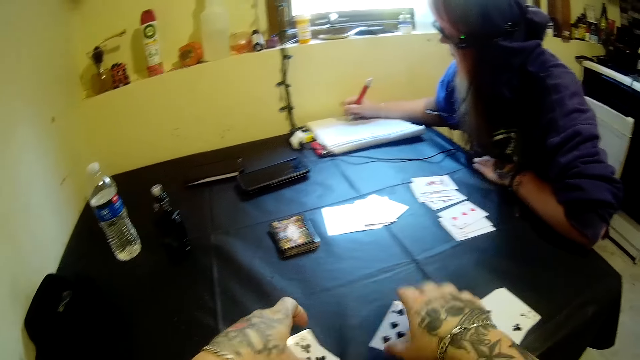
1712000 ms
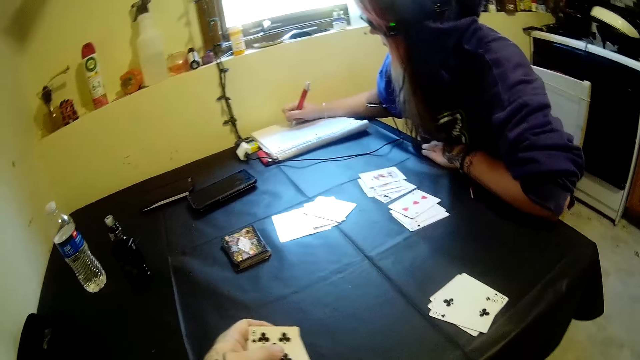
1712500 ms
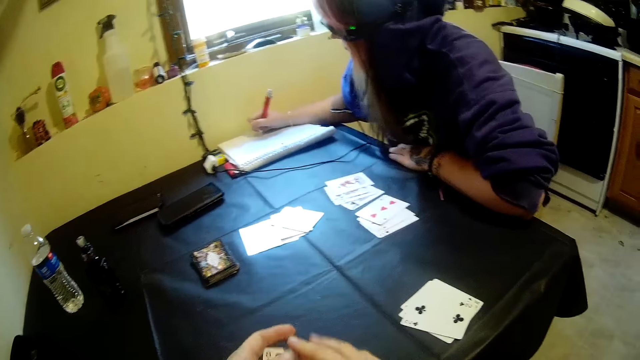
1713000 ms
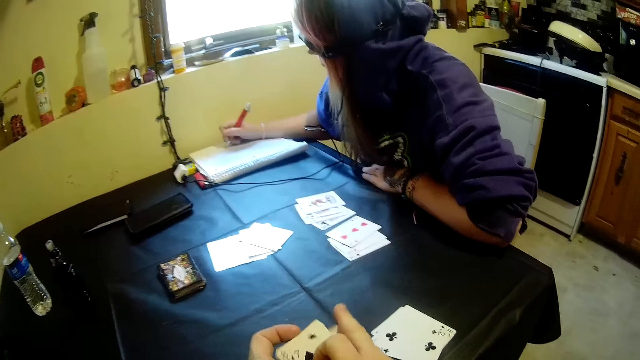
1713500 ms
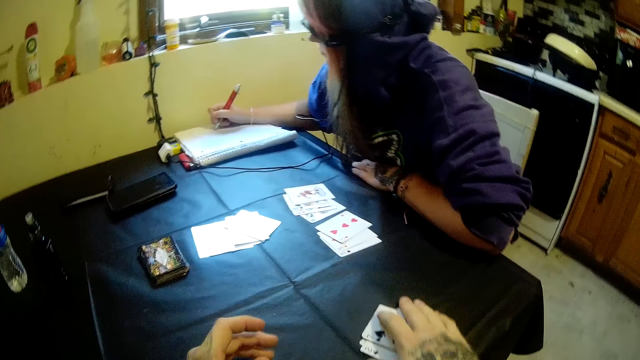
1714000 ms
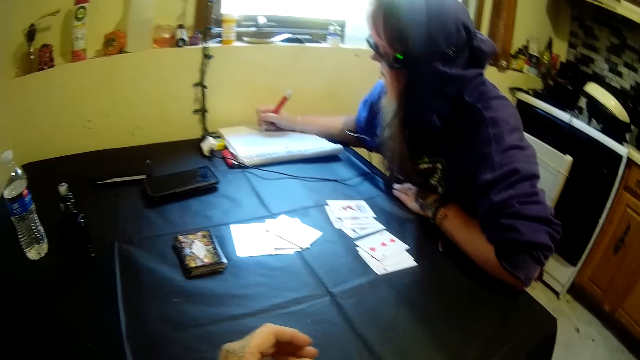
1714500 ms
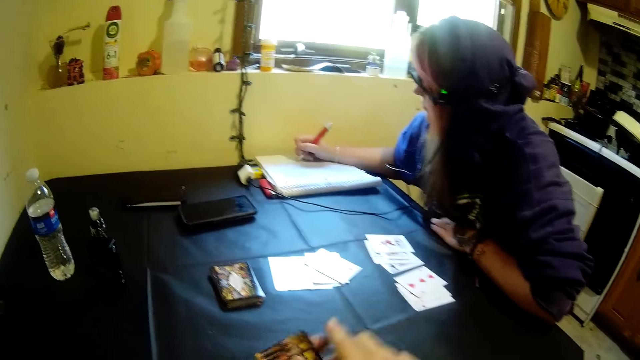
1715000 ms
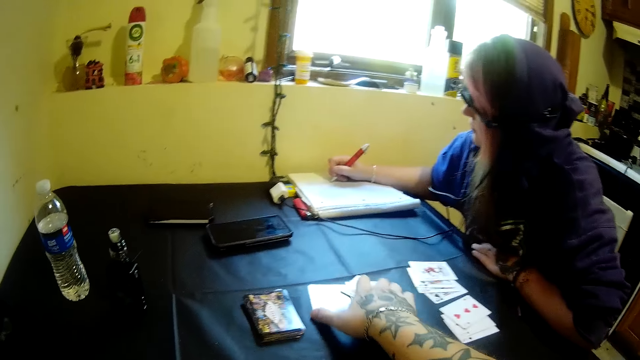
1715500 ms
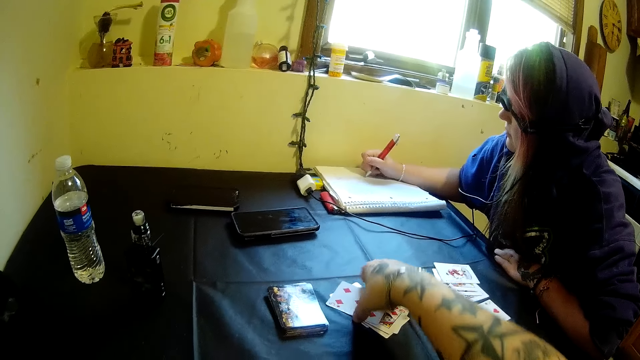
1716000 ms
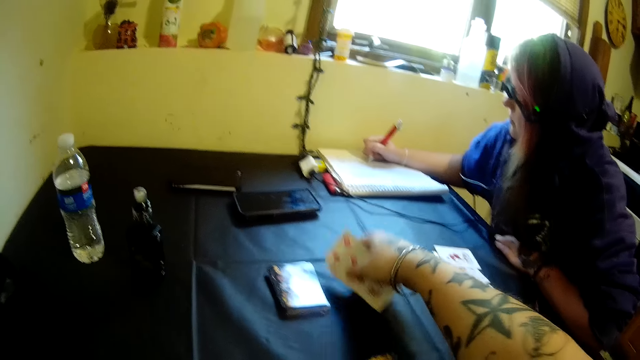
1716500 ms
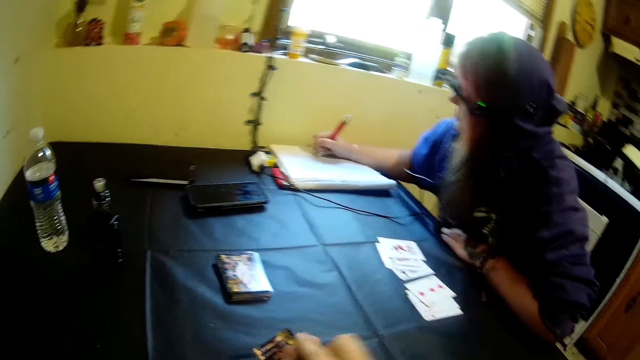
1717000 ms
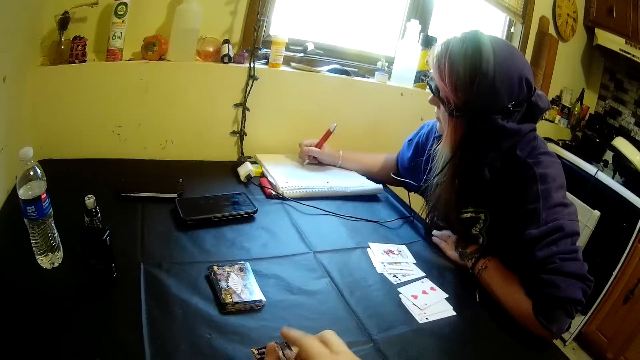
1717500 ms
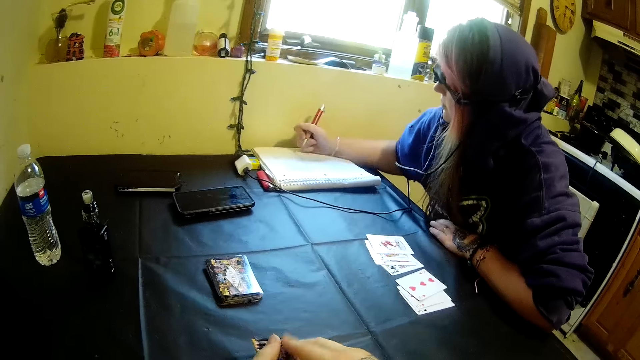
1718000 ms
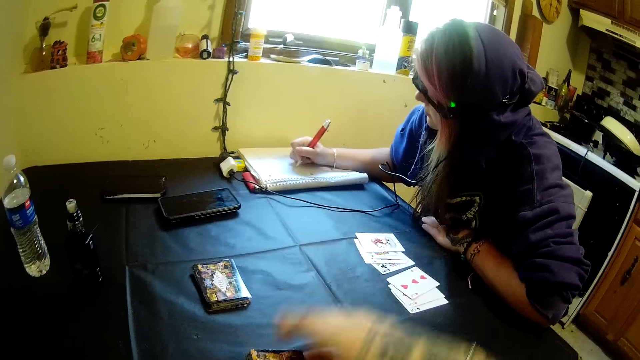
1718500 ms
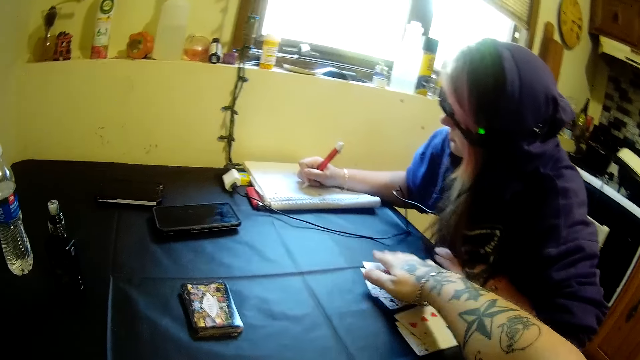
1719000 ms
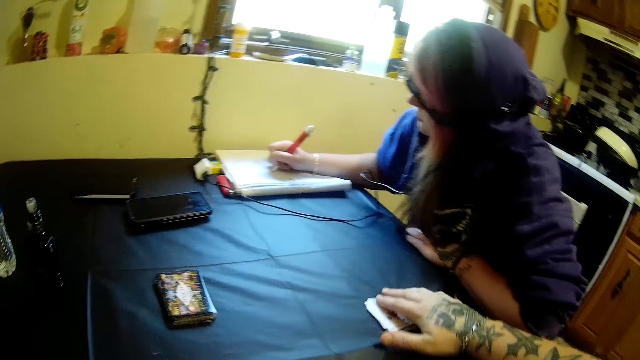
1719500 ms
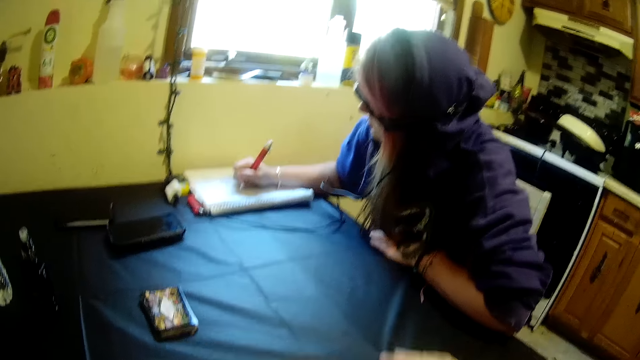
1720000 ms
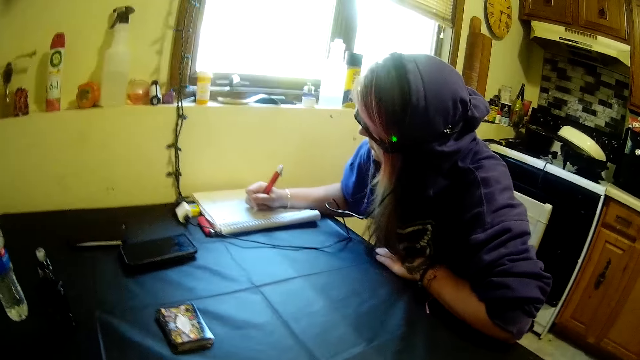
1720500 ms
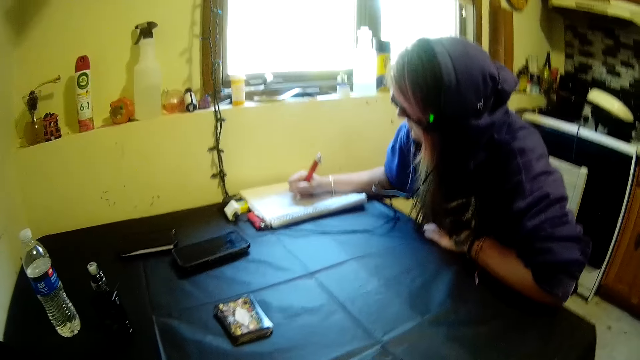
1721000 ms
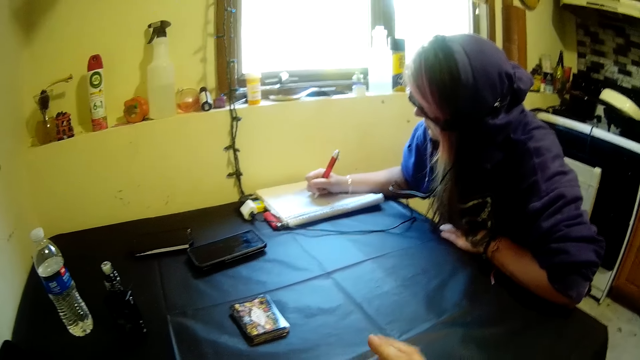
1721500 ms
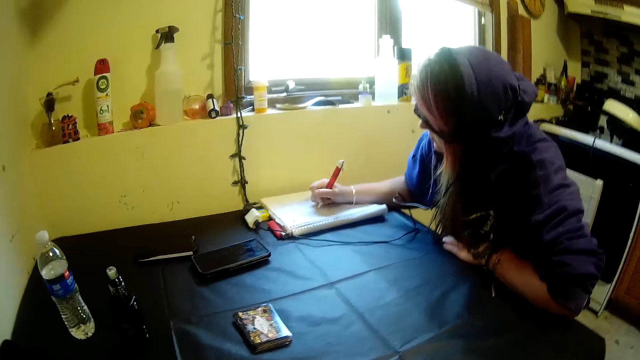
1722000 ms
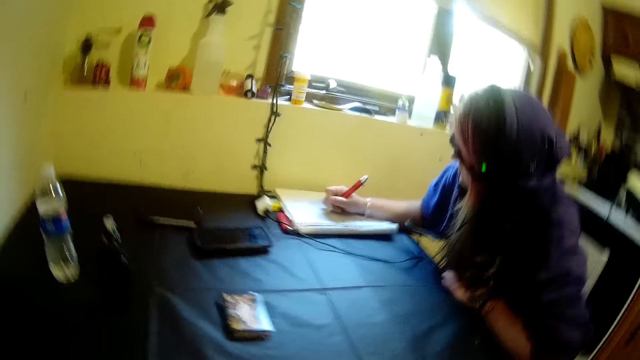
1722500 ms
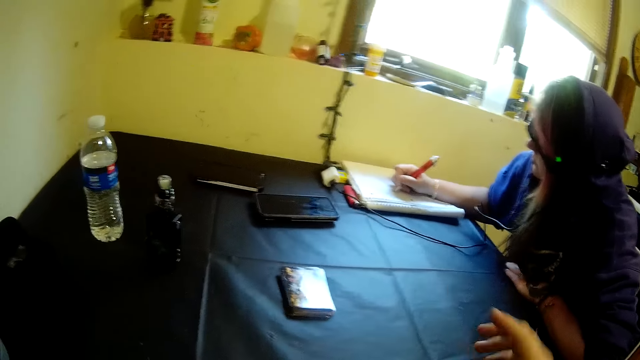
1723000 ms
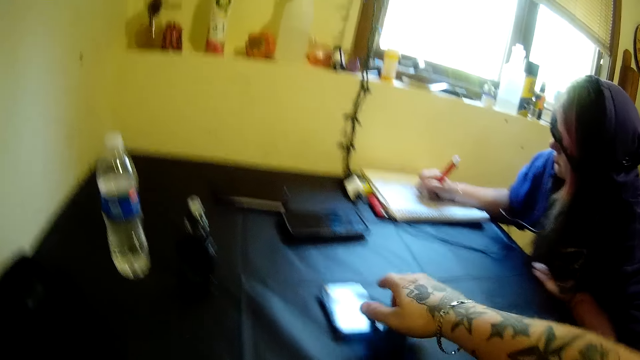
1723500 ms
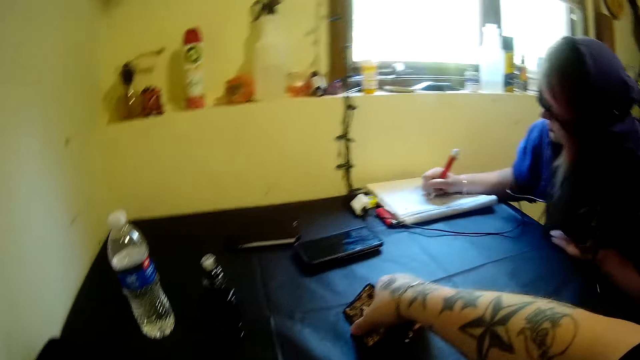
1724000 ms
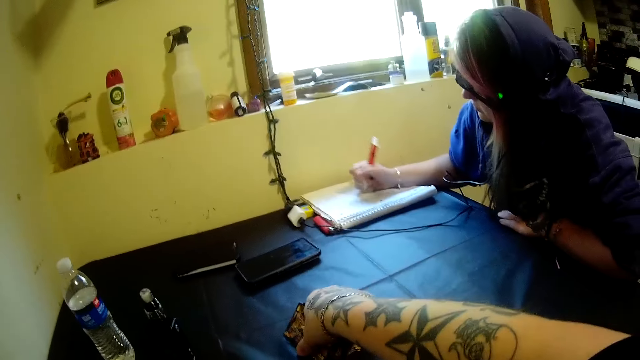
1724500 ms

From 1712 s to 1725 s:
The camera wearer drags the playing cards on the table. He picks the playing card from the table. He drops some cards. He gathers the cards in his hands. He holds the playing cards with both hands. He lifts both hands while holding the playing cards. He shuffles the playing cards. He puts the playing cards on the table. He gathers the cards on the table in his hands. He drags the playing cards from the table. He lifts the right hand. He holds the playing card on the table. He parks some cards on the table with his right hand. He drags the playing cards on the table. He picks the playing card from the table. He lifts the right hand up. He transfers the cards to the left hand. He holds the cards with the left hand. He shuffles the playing card. He lifts the right hand. He parks some other cards on the table with his right hand. He holds the playing cards on the table. He drags the playing card on the table. He looks around. He touches the table. He looks around. He lifts the right hand. He picks the playing card and parks some other cards on the table with his right hand.

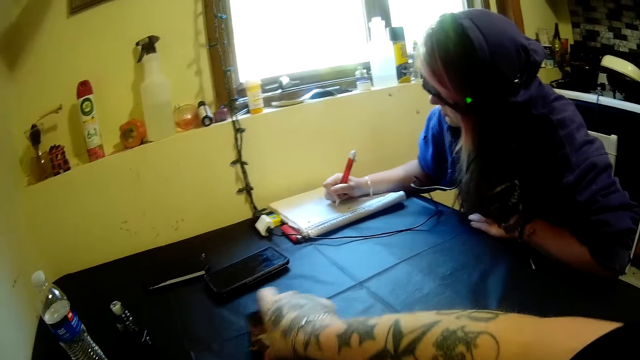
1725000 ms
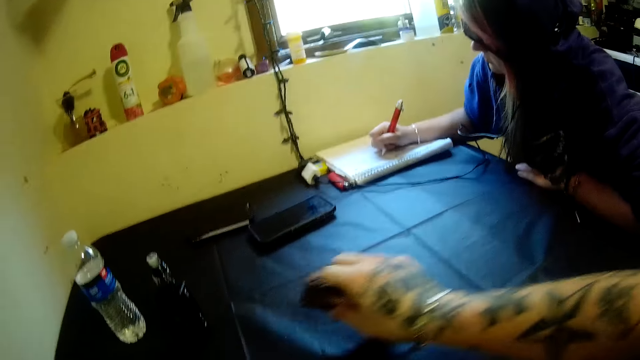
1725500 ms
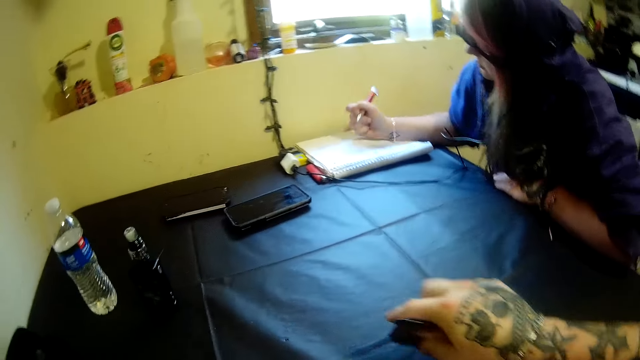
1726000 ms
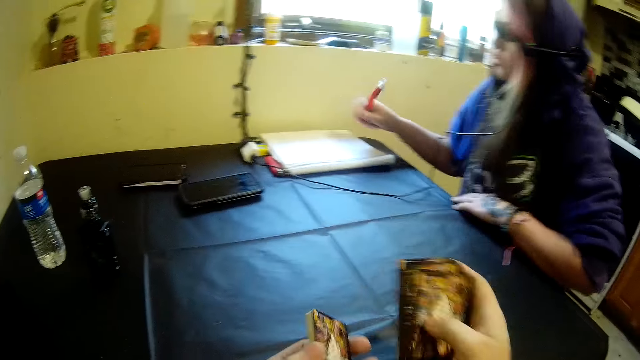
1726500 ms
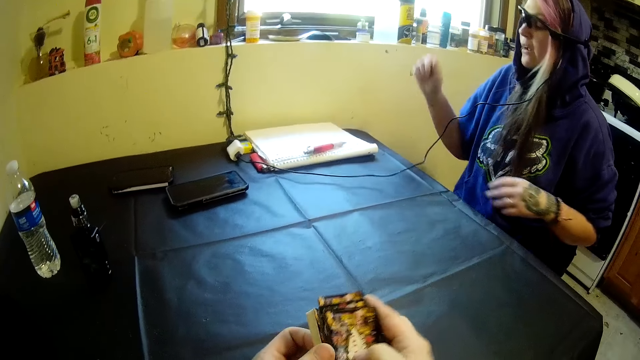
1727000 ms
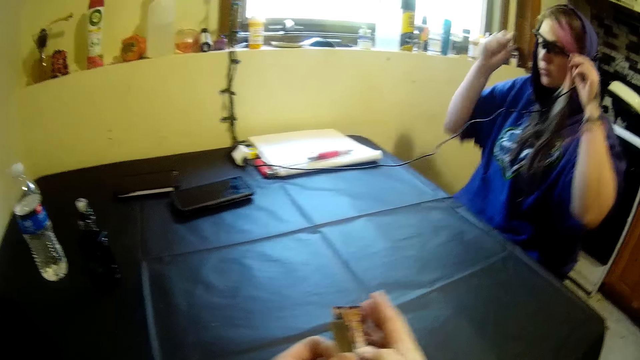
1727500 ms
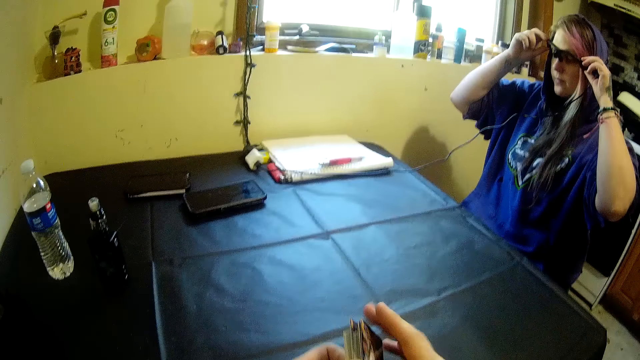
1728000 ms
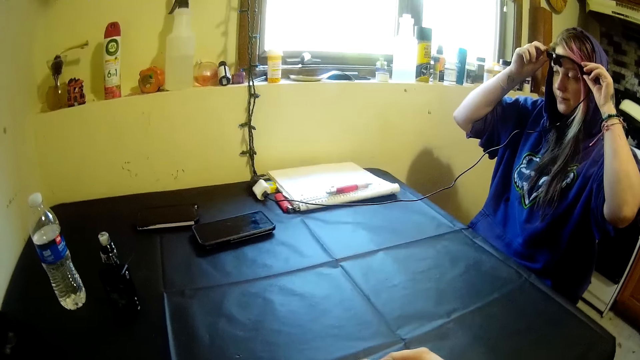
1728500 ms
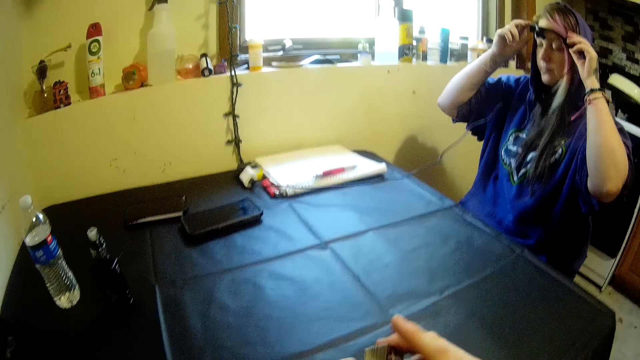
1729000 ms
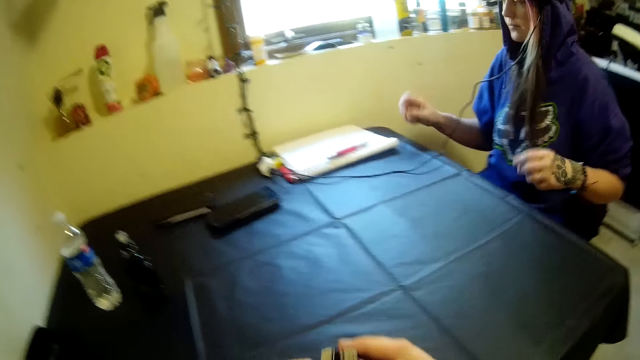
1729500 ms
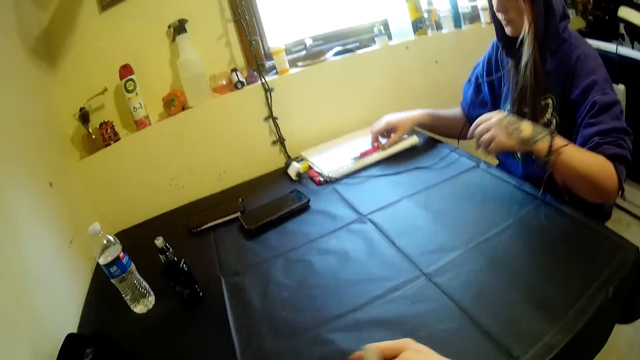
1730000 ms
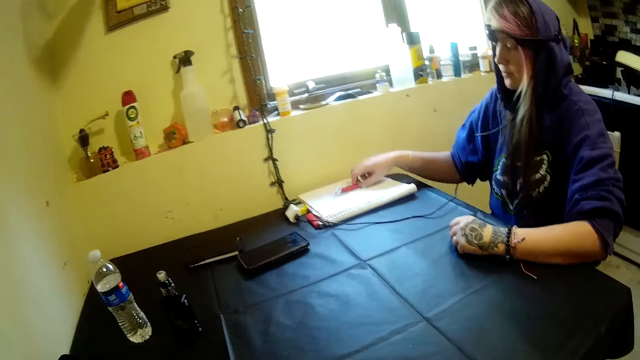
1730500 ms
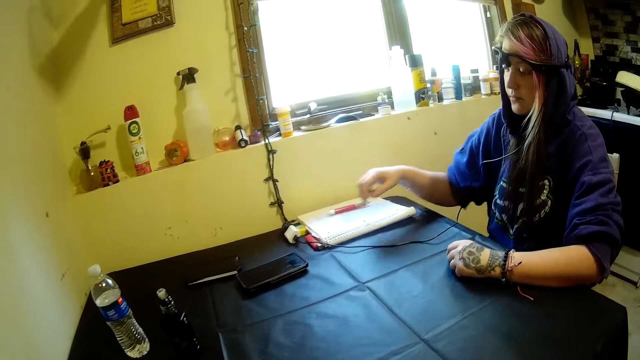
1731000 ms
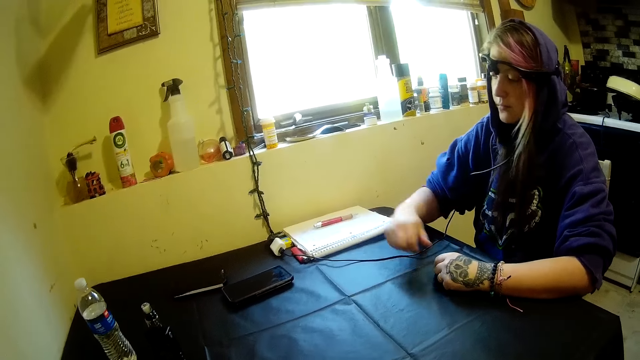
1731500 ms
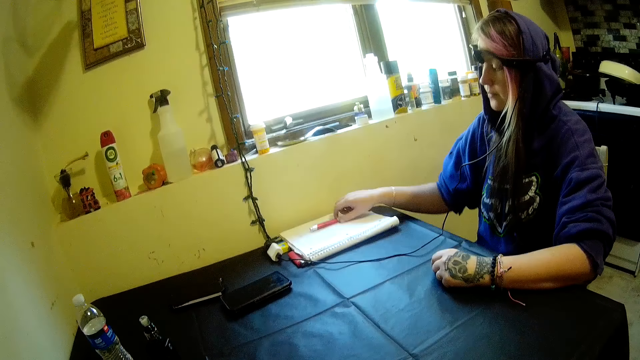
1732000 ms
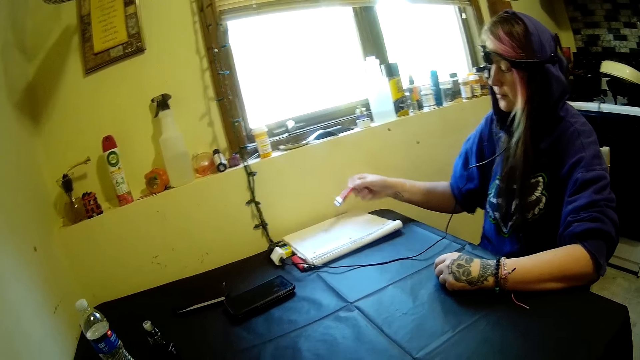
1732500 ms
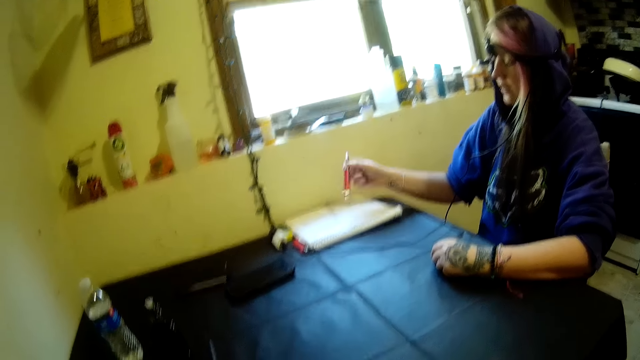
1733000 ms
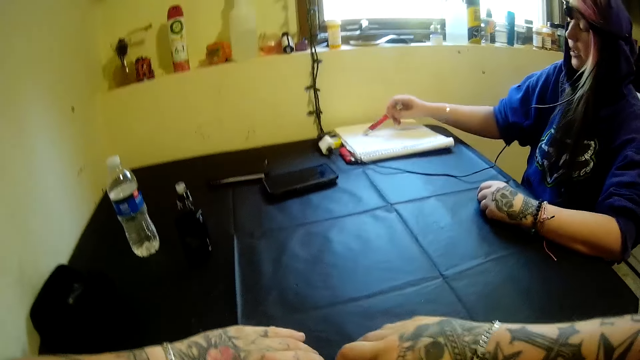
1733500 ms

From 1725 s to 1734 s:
The camera wearer converses with a woman. The woman drops the pen on the book. The woman adjusts her camera with her hands. The camera wearer shuffles the playing card with both hands. They converse with the woman. They shuffle the playing card with both hands and look around. The woman moves the pen on the book with her right hand. The camera wearer shuffles the playing card with both hands. The woman picks up the pen on the book with her right hand. The camera wearer looks around.
